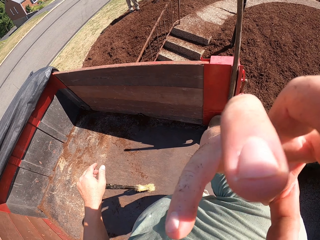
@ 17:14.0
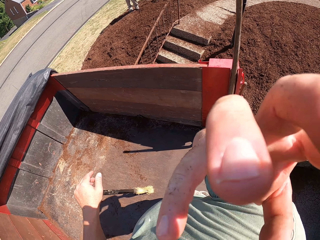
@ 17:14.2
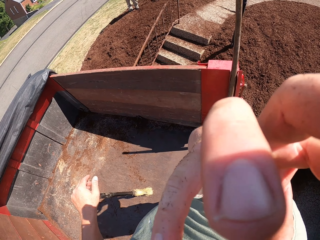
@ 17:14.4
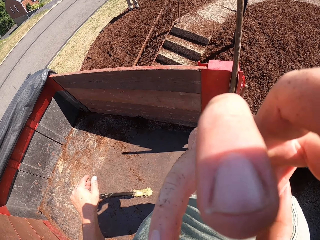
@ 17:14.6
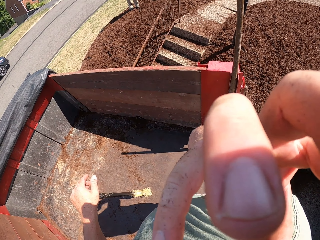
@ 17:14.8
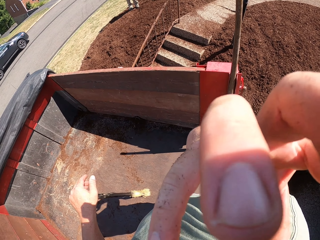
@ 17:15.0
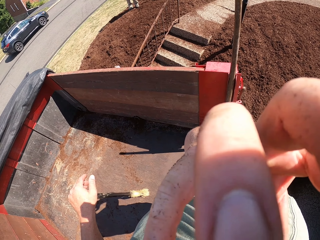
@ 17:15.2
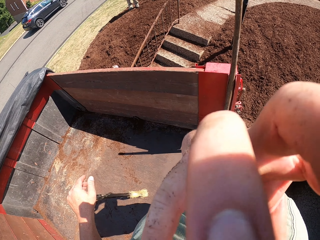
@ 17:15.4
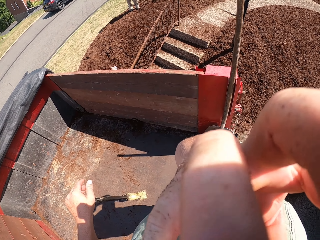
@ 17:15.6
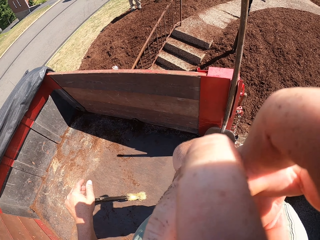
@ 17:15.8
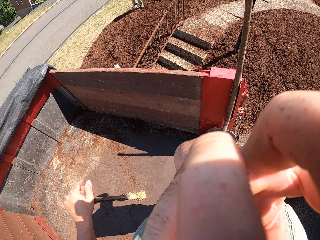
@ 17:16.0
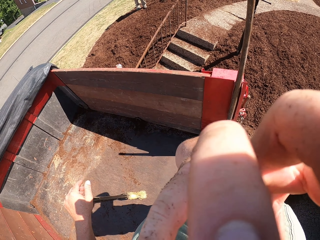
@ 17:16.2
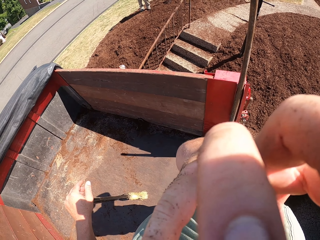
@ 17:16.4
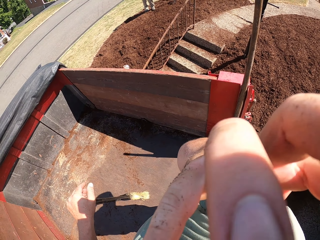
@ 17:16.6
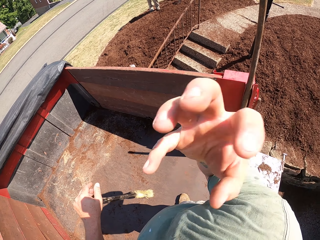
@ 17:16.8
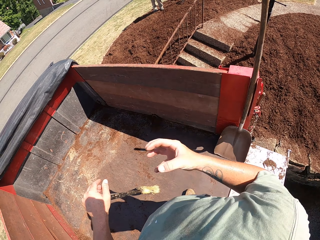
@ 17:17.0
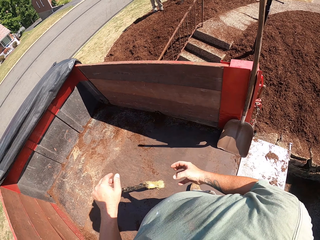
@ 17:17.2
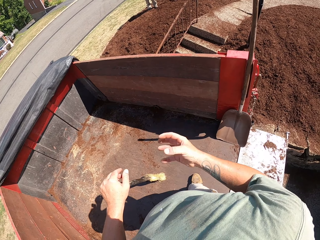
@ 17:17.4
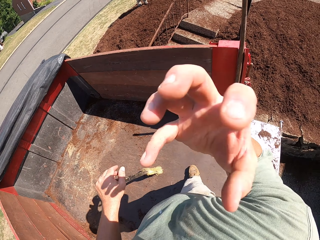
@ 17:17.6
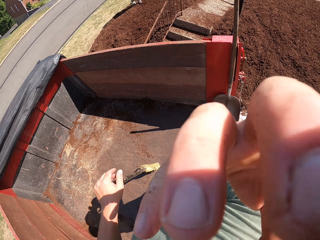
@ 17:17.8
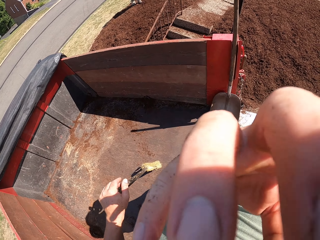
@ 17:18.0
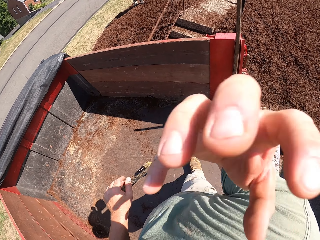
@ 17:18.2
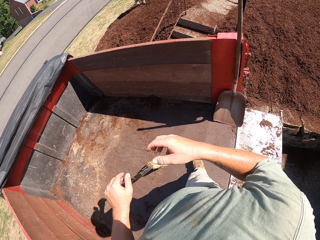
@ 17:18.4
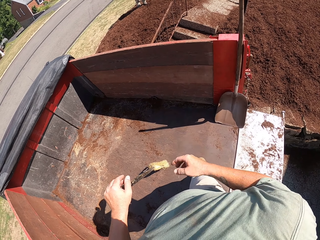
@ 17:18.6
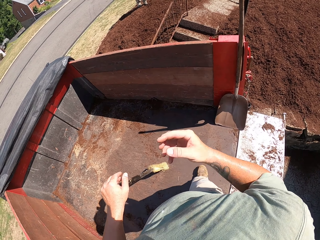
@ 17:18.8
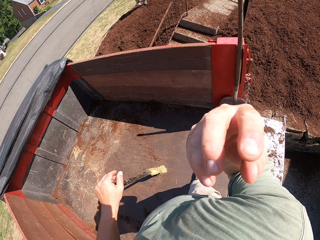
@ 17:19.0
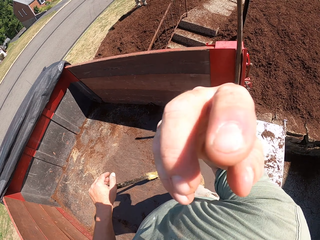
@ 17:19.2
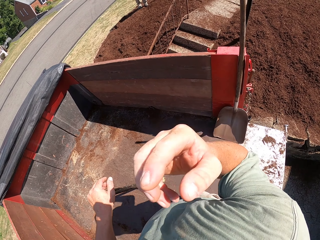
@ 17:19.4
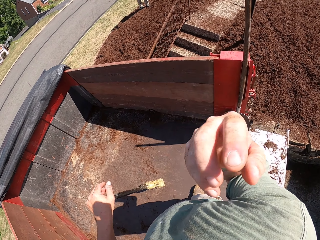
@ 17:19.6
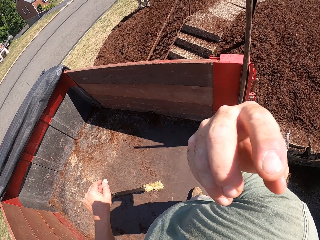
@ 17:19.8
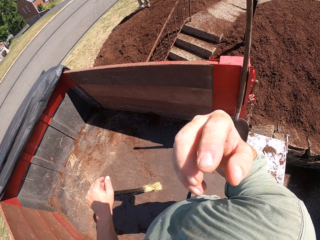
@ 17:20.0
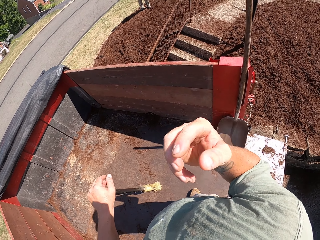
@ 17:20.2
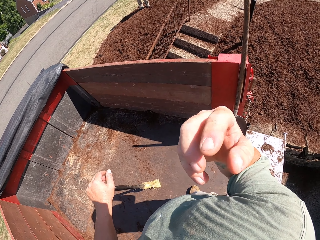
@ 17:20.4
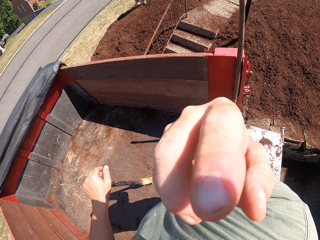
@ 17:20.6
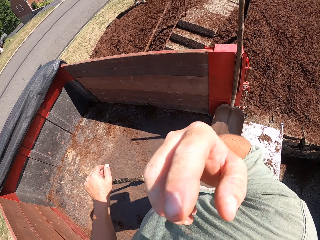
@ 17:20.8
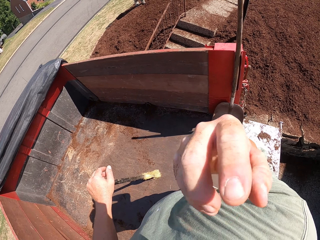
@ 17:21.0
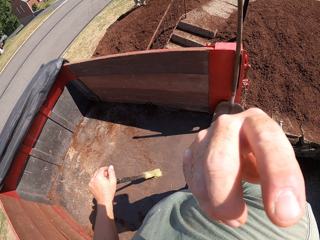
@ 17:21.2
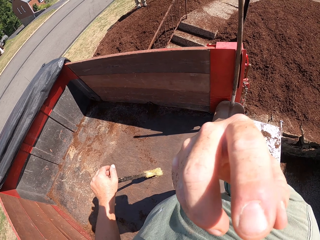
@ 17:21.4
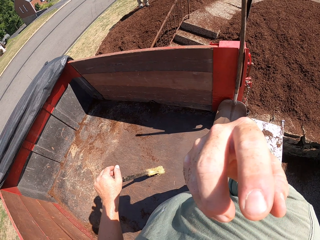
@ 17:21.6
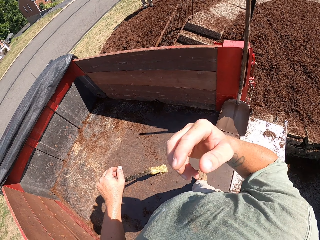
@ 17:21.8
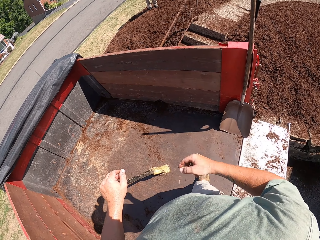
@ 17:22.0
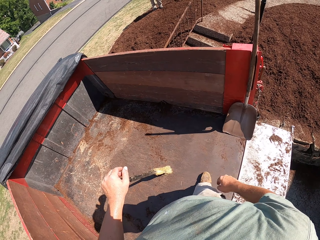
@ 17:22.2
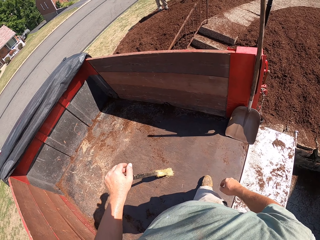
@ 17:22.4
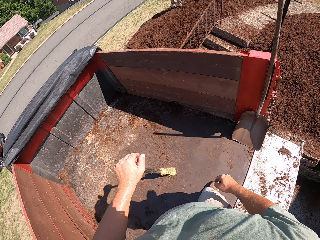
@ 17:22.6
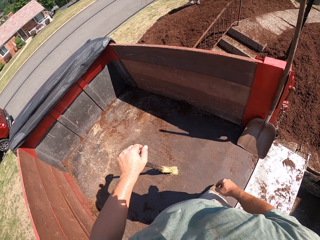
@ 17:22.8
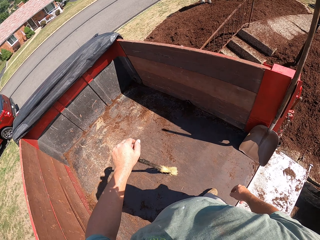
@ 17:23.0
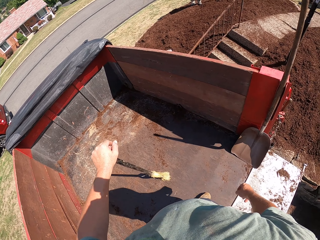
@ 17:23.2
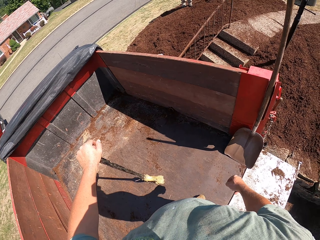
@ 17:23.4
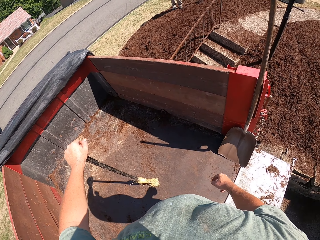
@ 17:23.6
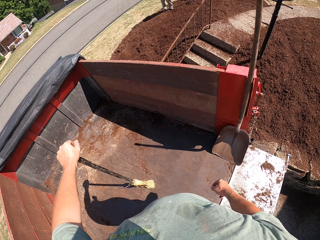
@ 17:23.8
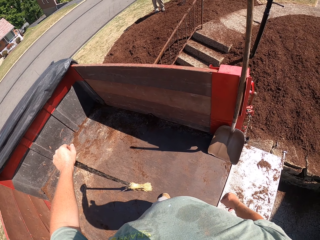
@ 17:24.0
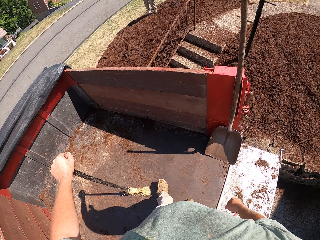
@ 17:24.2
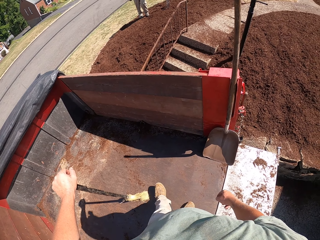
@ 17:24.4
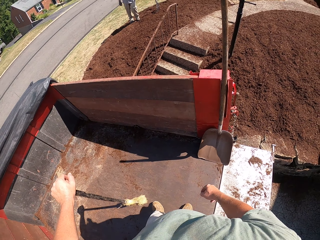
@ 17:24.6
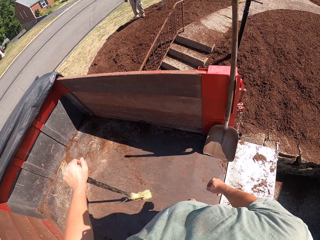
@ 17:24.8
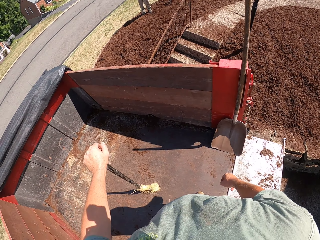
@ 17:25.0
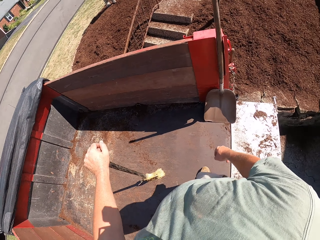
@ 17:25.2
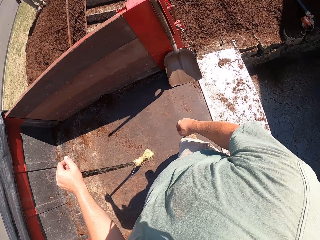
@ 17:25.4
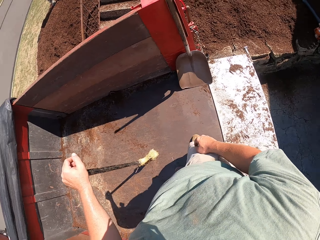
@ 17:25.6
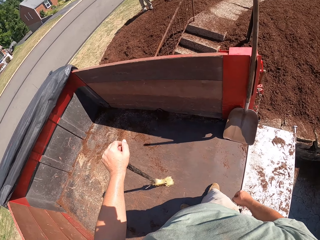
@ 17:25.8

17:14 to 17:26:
The camera wearer adjusts the camera.

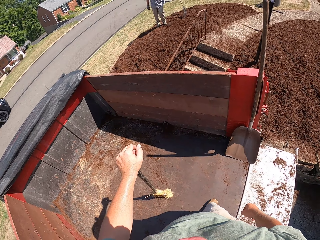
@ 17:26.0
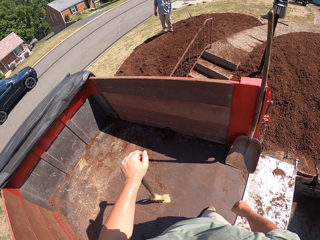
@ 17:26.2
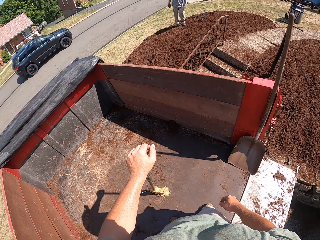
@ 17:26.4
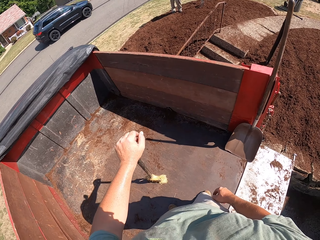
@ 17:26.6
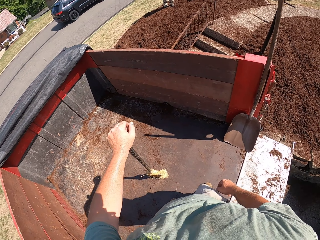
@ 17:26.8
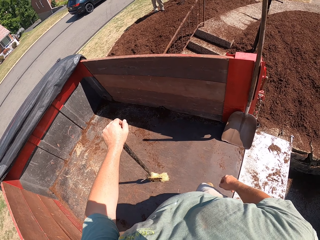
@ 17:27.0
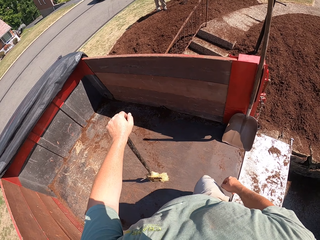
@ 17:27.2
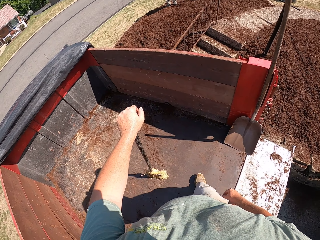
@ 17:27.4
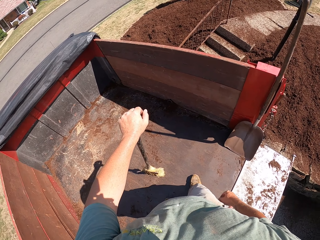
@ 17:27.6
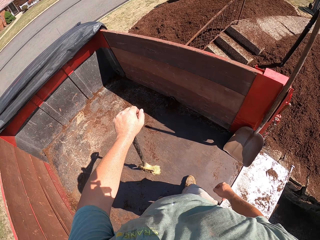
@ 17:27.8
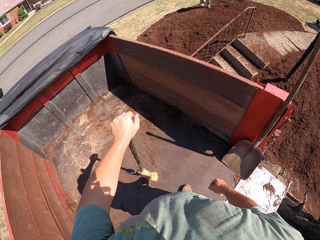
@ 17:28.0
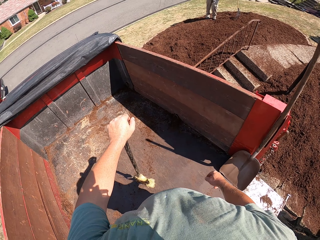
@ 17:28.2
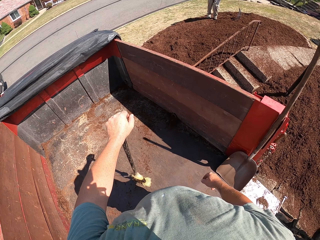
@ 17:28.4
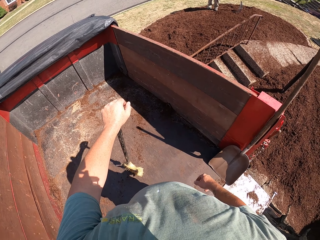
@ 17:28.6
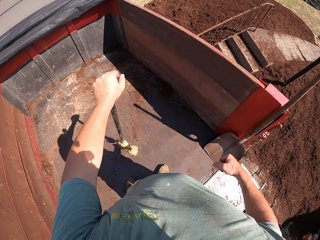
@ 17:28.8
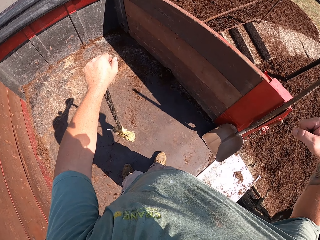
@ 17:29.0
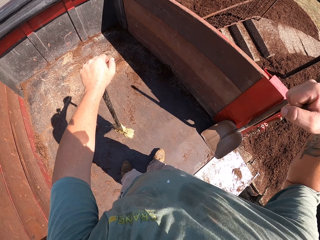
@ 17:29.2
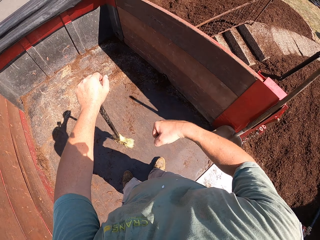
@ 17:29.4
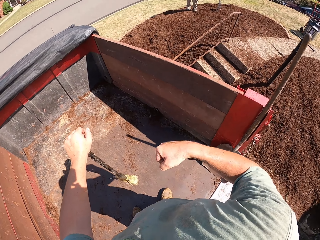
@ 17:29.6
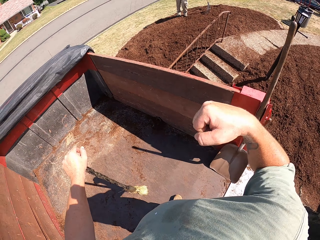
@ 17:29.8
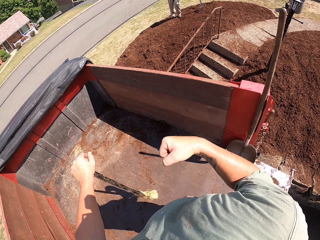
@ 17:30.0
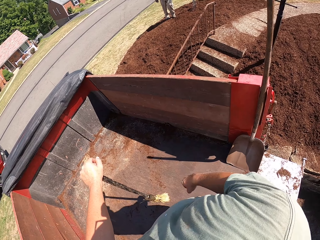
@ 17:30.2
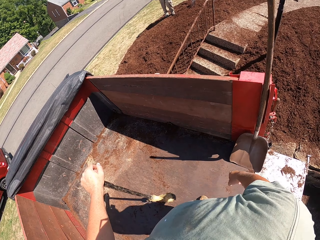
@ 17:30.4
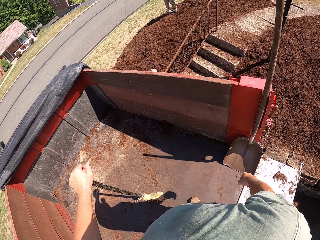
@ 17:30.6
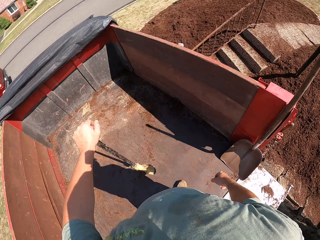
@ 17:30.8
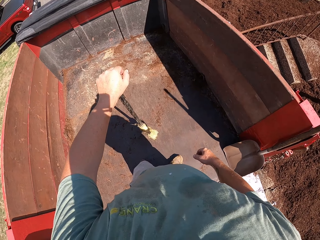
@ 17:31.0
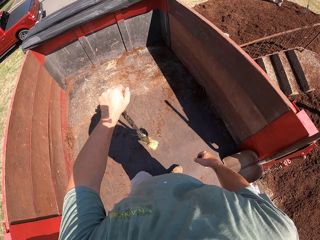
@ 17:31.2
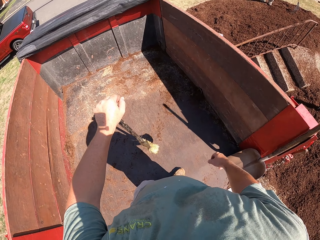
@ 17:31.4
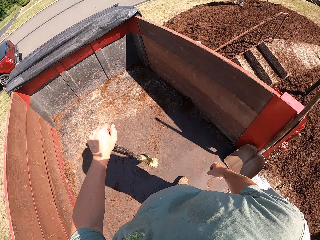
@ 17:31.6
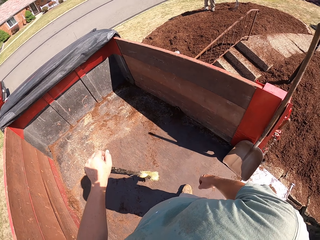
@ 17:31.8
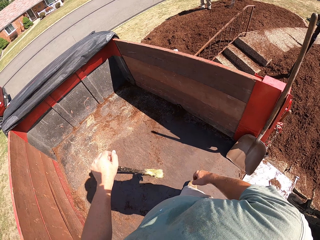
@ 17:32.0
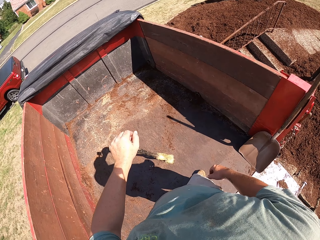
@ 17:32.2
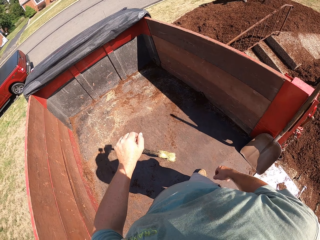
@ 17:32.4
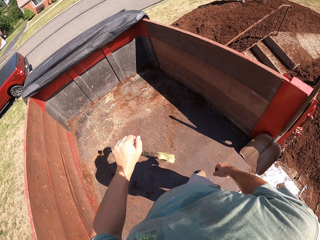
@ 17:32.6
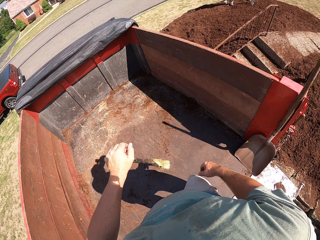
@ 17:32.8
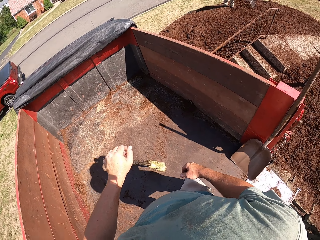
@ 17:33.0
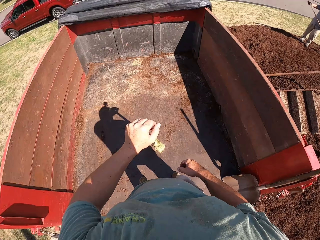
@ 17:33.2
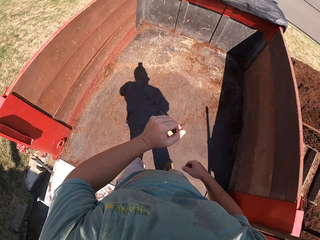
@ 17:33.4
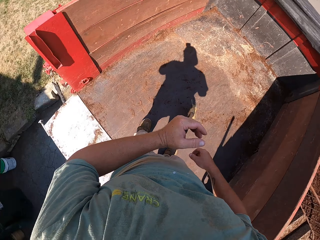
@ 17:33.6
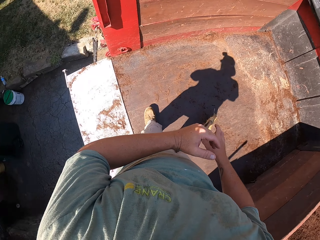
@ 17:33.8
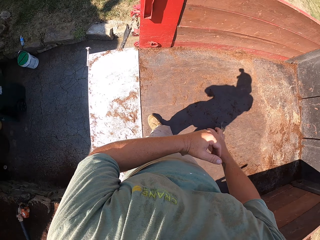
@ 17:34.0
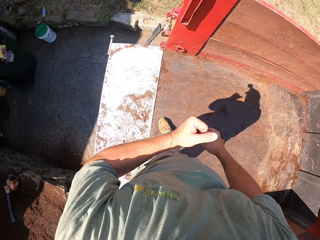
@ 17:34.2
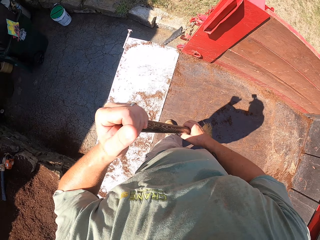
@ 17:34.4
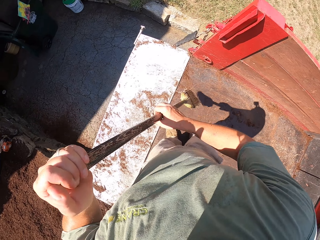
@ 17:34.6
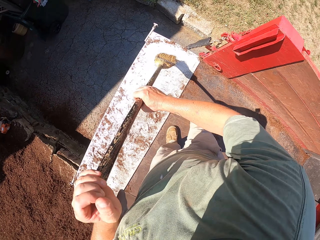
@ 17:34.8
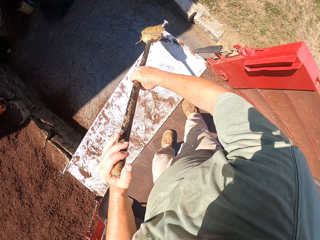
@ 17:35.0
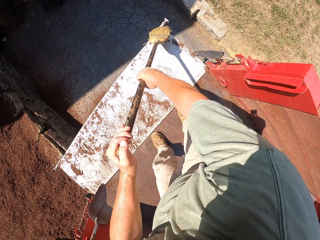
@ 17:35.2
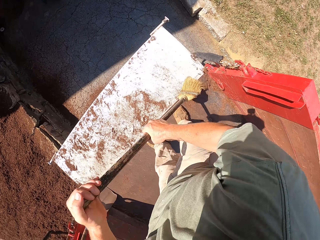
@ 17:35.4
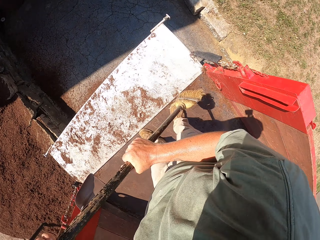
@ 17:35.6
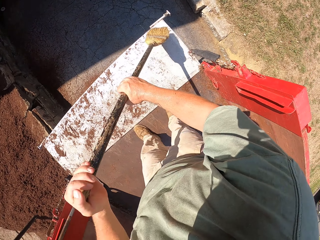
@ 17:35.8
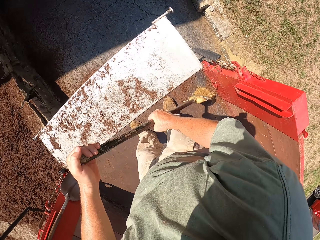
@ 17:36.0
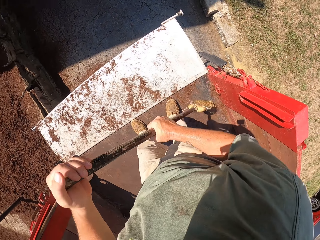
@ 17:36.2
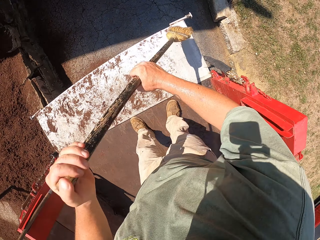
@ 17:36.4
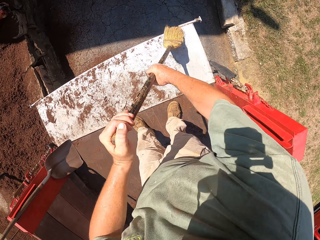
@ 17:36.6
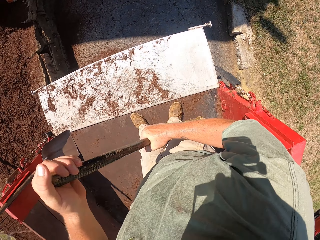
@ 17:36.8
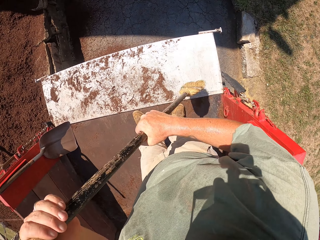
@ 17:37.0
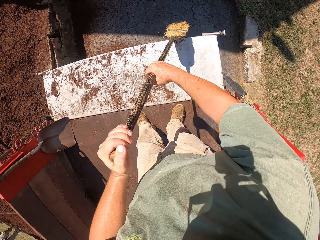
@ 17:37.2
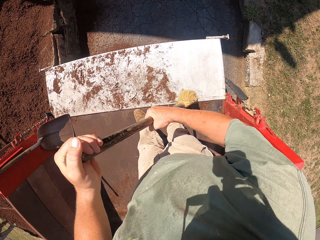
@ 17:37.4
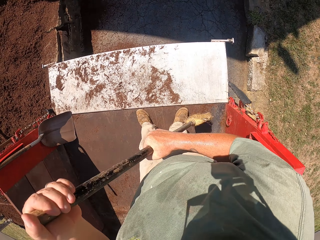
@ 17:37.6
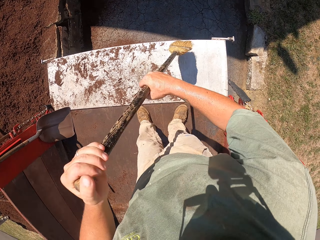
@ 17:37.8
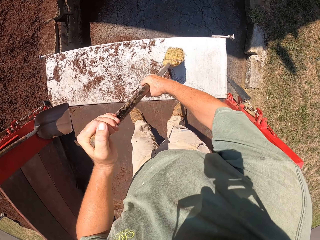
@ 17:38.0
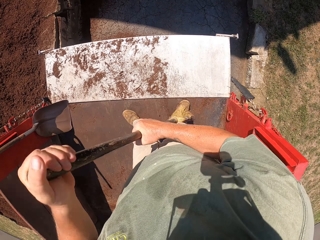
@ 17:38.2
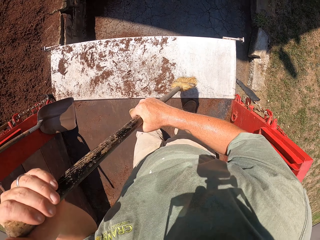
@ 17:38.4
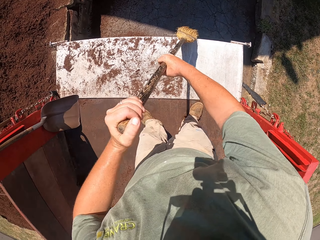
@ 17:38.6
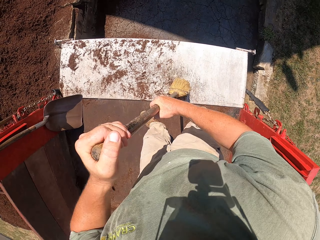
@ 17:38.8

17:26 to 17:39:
The camera wearer actions his words with the right hand. He sweeps the remaining sand in the truck with the broom.
